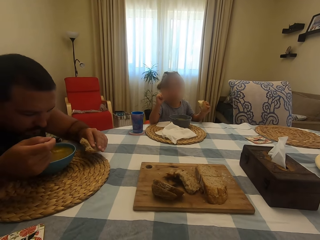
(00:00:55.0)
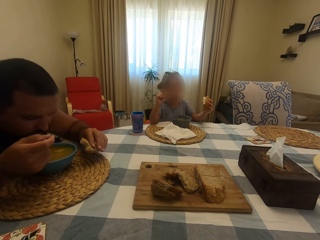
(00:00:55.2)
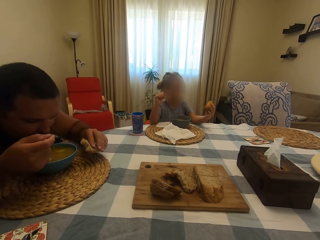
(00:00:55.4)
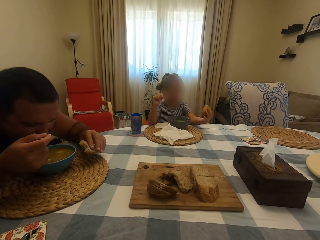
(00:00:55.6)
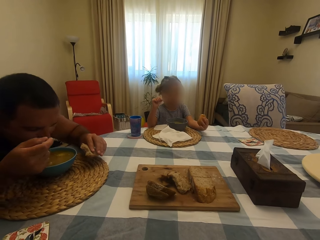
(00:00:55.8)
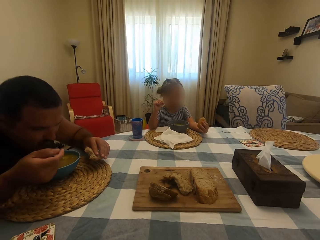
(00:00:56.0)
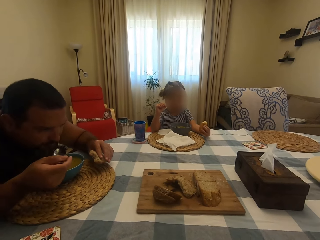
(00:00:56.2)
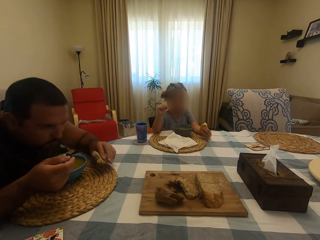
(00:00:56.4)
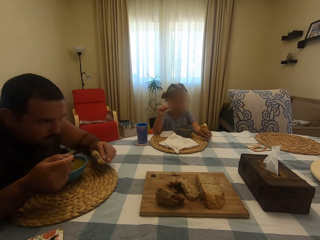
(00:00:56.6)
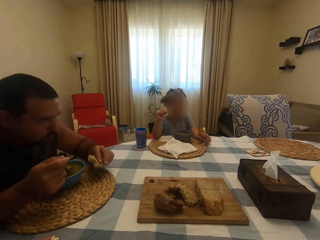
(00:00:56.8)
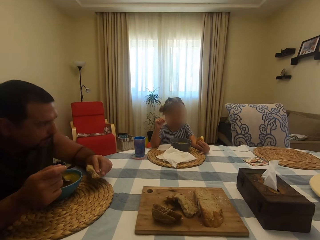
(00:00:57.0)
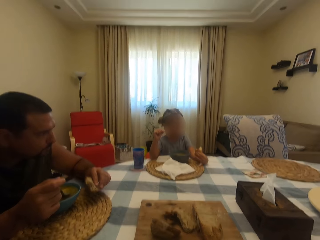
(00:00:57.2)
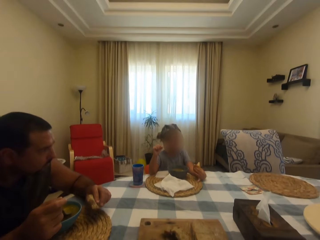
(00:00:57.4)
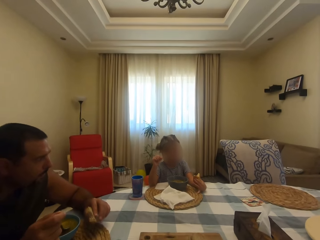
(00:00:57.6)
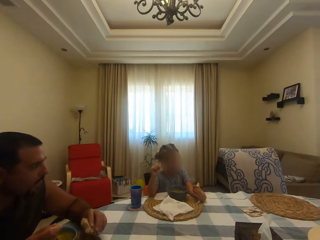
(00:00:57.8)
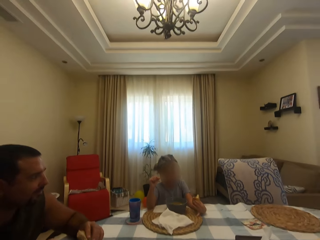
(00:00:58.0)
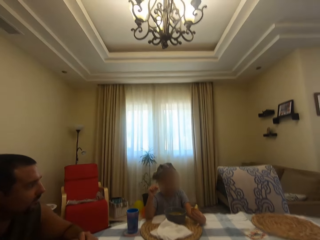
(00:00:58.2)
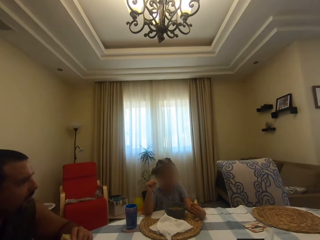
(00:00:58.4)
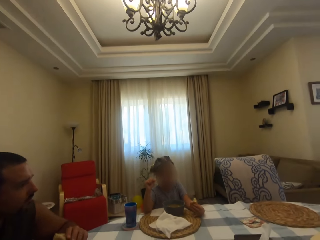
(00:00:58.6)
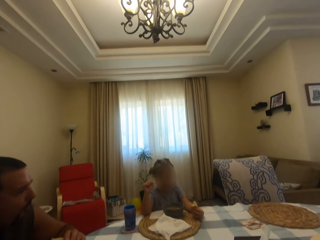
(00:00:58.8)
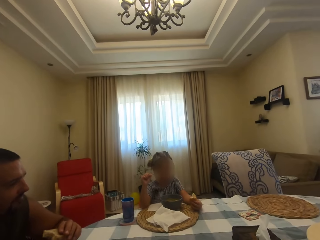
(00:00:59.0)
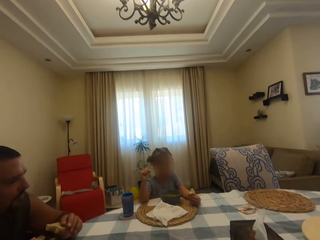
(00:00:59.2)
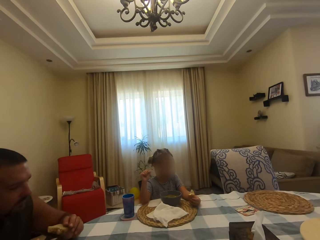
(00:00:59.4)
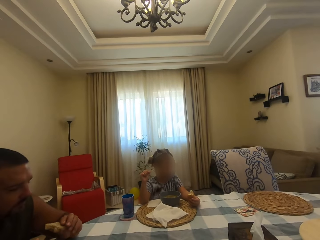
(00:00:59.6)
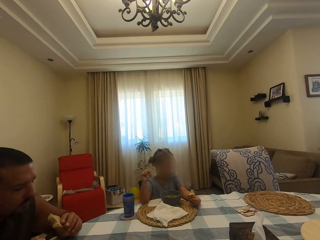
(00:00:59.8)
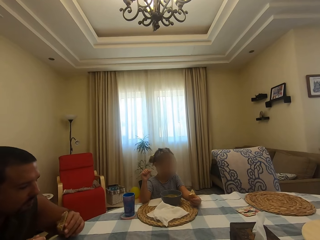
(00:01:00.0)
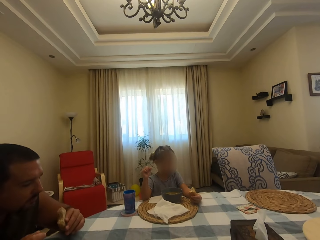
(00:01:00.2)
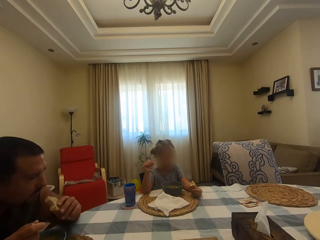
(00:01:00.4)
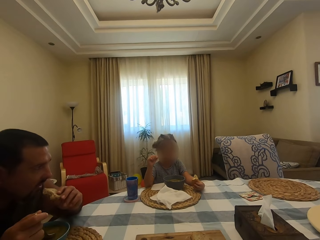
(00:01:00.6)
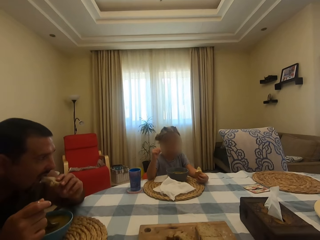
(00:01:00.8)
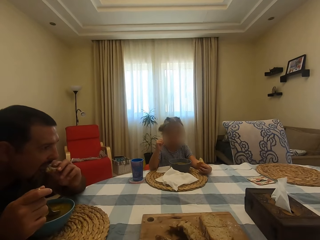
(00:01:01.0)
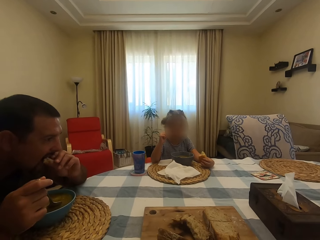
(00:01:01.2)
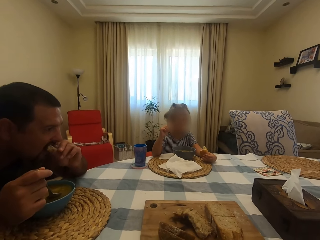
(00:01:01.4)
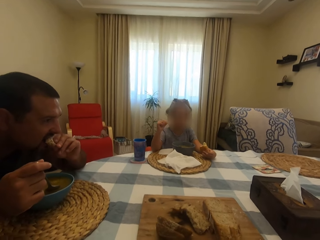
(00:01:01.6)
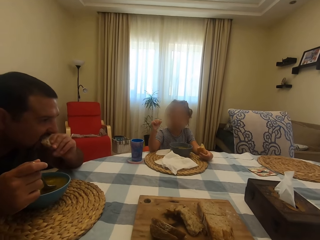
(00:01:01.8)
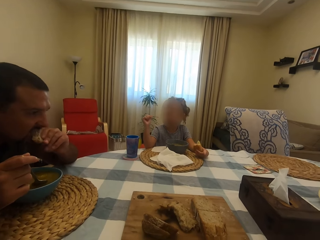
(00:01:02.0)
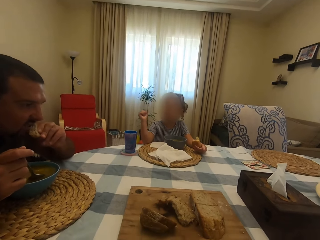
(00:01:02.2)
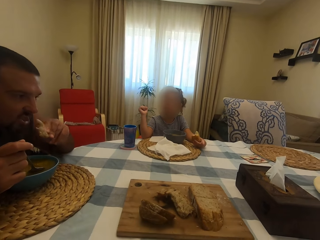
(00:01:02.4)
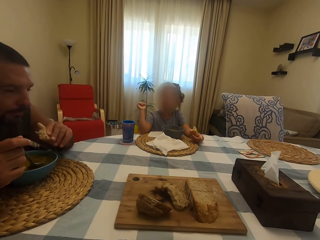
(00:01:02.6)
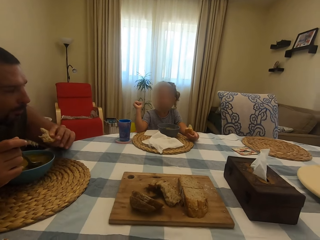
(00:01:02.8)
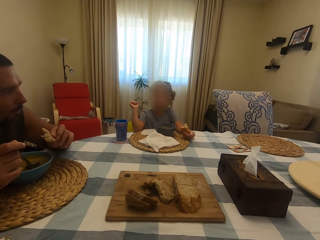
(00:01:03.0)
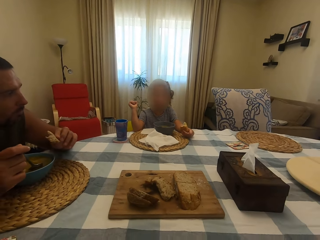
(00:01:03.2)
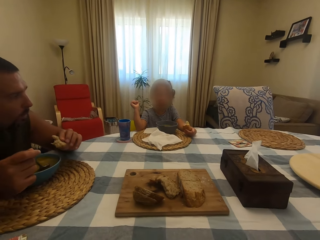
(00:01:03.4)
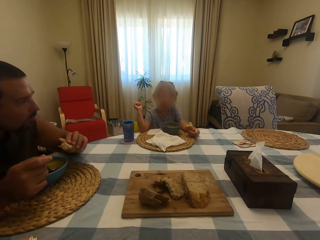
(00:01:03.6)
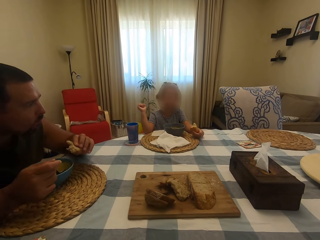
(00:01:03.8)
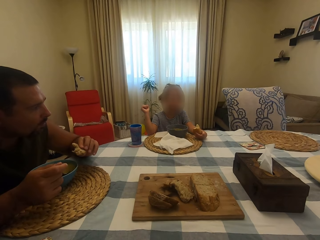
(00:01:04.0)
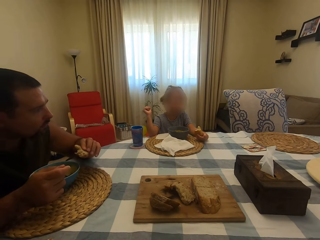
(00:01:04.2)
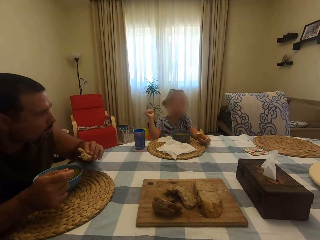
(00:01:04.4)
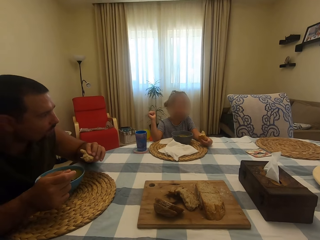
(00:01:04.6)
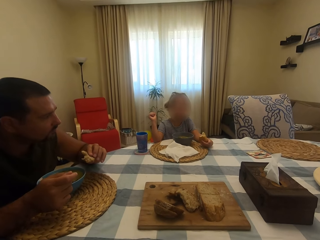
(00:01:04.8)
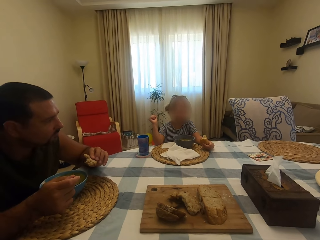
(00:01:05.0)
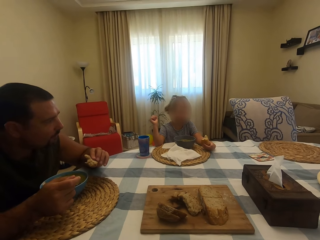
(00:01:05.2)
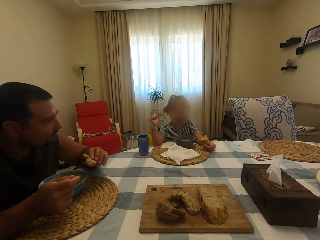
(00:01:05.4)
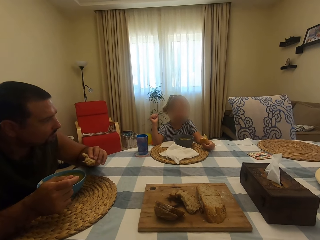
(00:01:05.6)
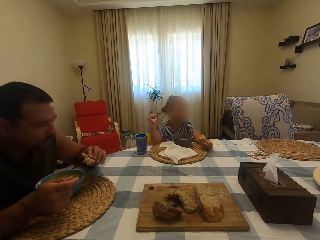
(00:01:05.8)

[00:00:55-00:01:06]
A man puts soup in his mouth with a spoon. A girl puts her hand on the table. The man chews his food. The girl turns her head. The man bites something. The camera wearer dialogues with a kid. The man chews his food.

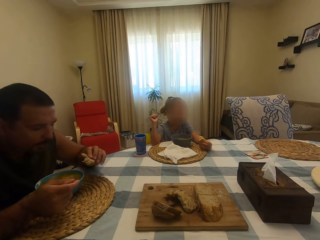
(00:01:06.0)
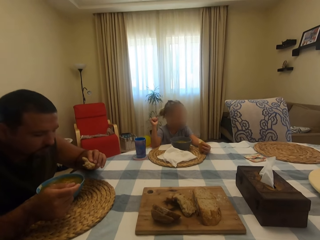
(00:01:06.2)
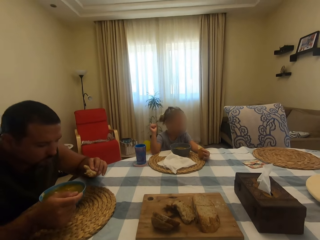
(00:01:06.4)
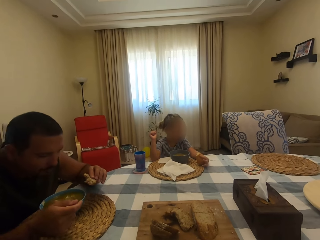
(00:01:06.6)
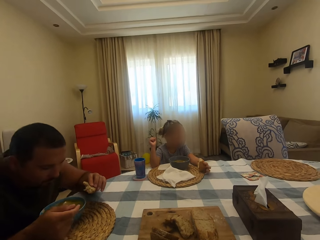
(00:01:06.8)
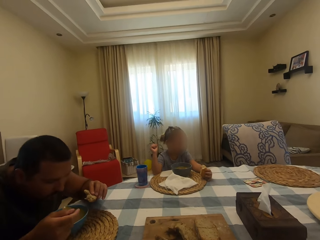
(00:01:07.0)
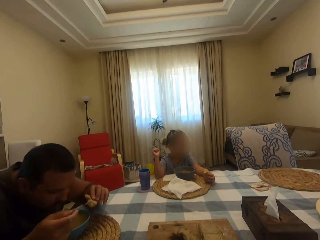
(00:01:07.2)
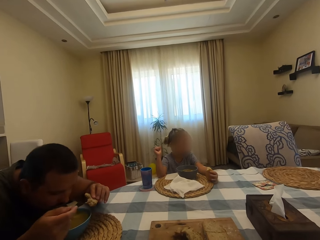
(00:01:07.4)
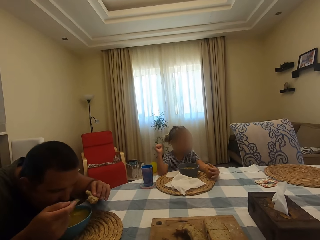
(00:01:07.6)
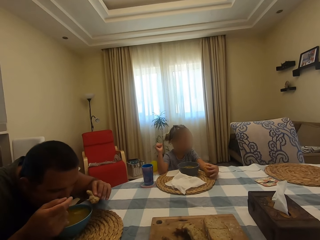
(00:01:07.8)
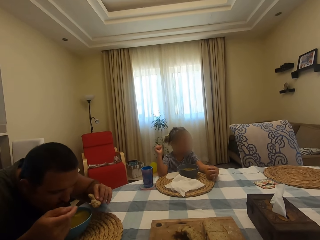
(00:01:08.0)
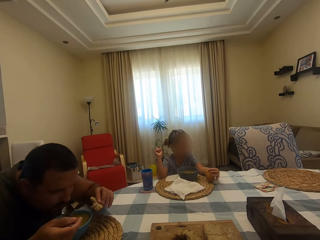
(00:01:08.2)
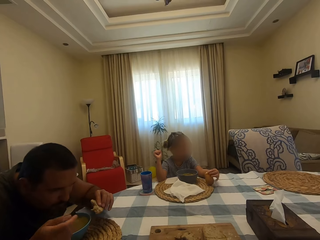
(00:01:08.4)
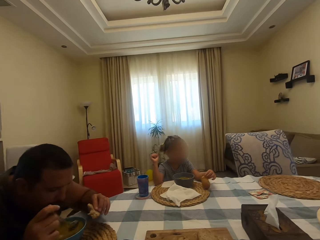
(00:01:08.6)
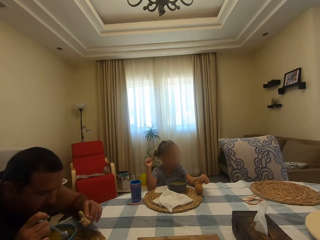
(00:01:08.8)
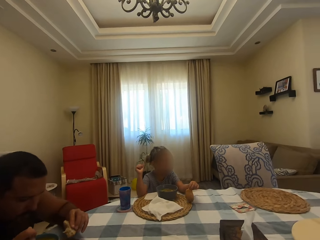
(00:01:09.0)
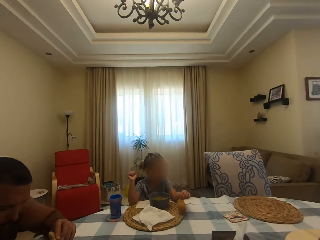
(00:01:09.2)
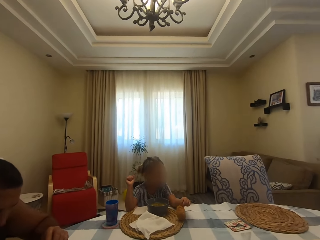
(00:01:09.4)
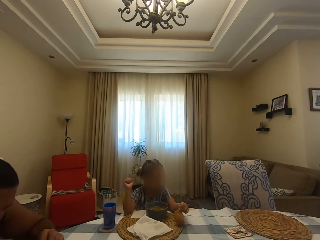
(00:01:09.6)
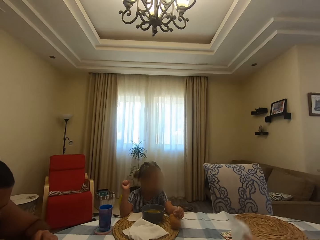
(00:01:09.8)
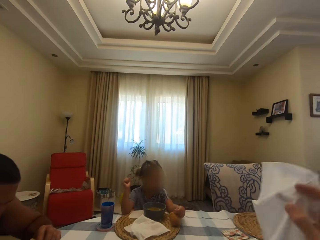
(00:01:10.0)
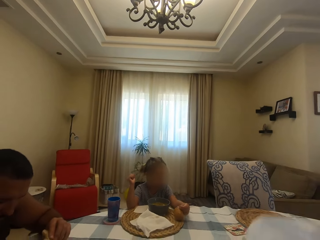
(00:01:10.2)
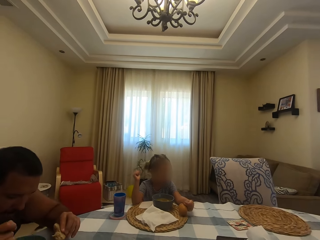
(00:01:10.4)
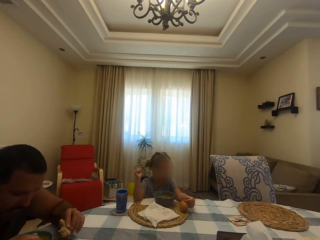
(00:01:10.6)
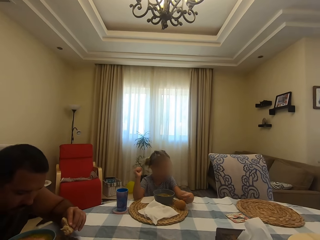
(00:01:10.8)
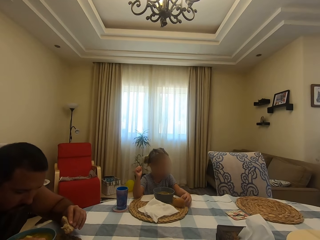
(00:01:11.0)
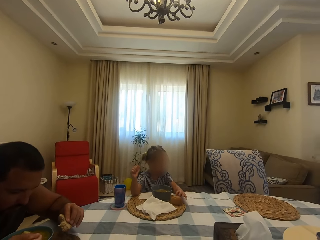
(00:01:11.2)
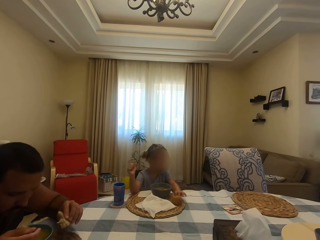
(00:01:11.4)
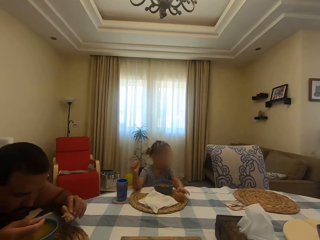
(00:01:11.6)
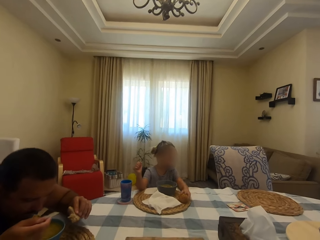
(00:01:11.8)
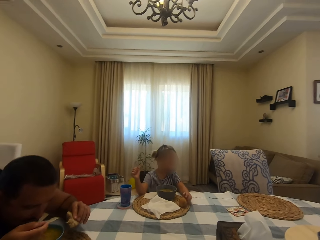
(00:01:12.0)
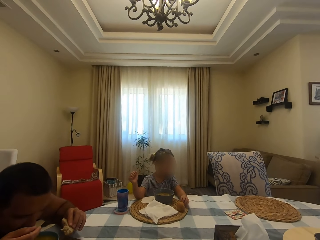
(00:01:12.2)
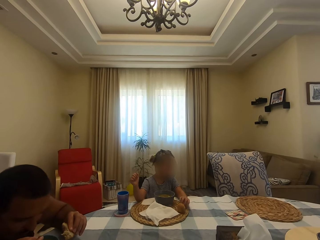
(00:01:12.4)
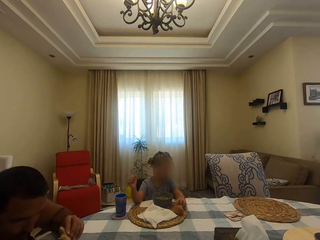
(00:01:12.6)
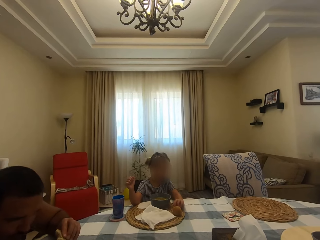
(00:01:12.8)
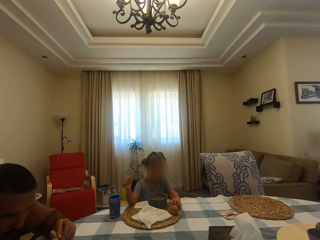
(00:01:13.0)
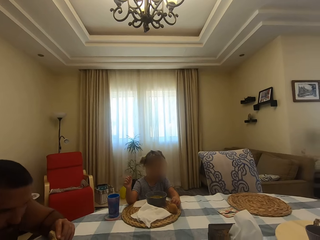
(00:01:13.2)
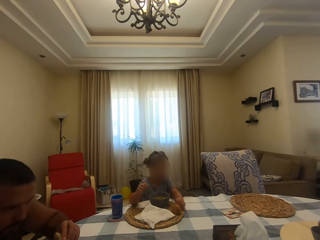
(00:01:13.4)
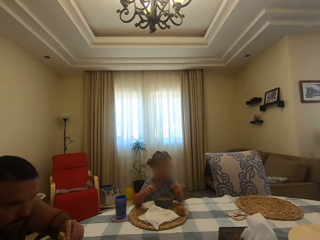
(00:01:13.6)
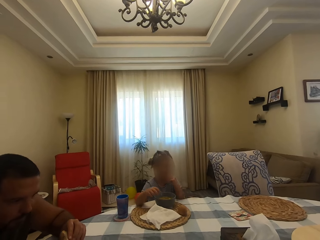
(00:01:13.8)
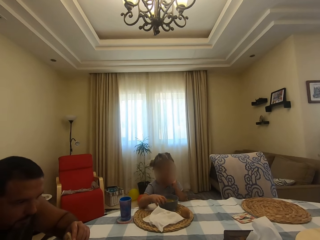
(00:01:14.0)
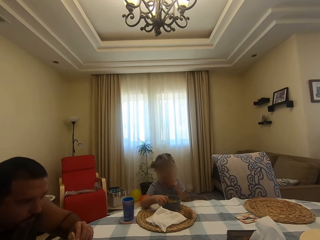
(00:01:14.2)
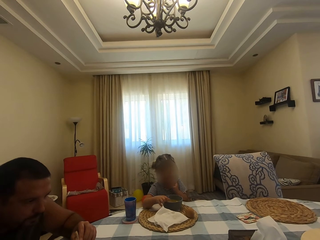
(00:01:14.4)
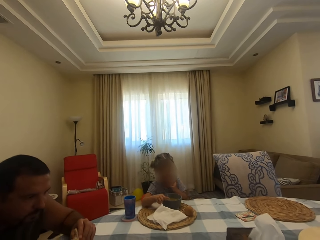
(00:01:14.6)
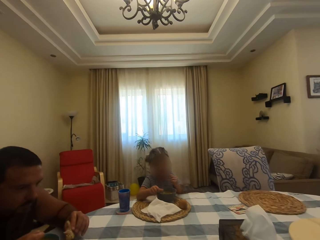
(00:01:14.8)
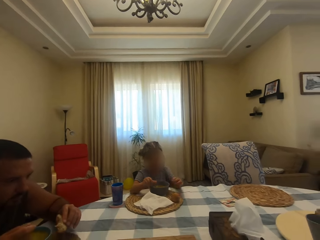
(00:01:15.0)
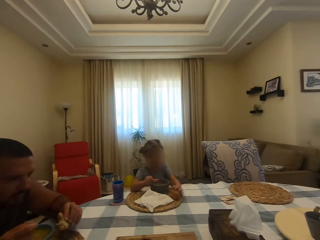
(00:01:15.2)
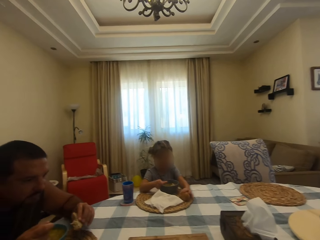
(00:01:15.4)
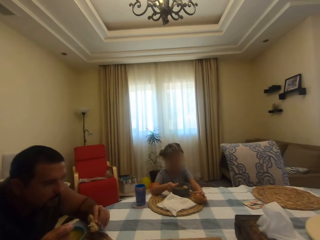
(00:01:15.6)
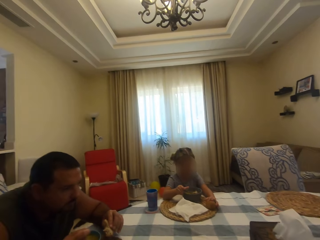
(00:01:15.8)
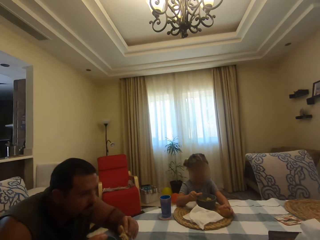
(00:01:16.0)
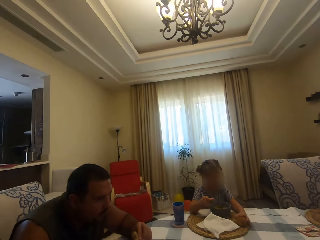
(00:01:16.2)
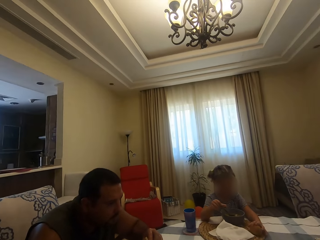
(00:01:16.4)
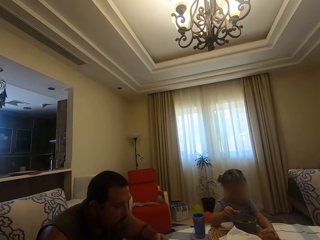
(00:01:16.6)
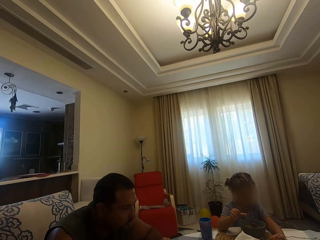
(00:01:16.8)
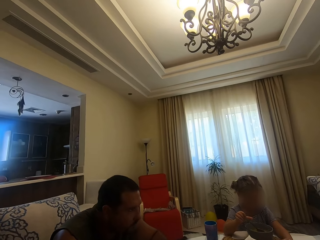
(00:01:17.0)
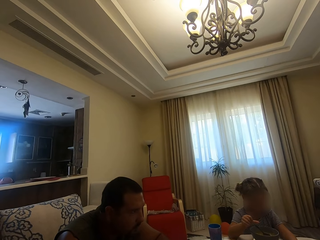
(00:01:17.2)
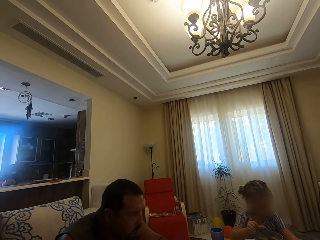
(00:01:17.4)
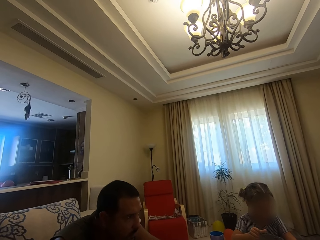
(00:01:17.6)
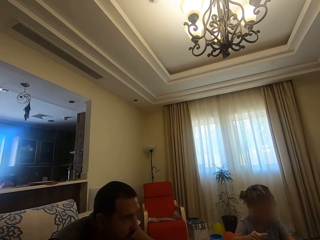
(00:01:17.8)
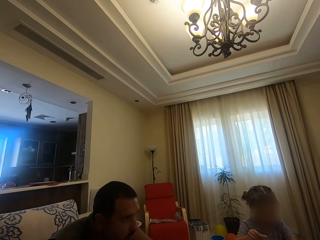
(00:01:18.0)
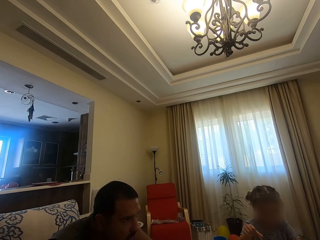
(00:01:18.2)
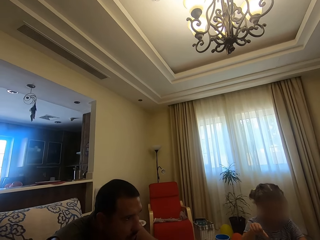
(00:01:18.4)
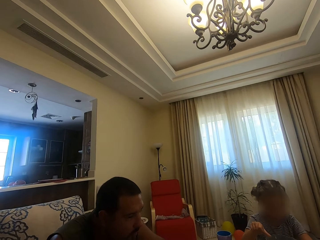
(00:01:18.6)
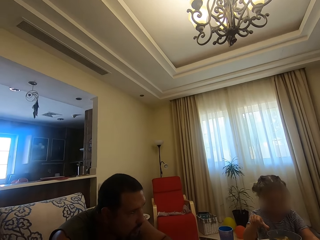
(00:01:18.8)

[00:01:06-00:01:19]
A man scoops soup with a spoon in a bowl. The man puts soup in his mouth with the spoon. A girl holds something on the table. The man scoops soup with the spoon in the bowl. The camera wearer pulls a serviette from its holder. They look around. The man puts soup in his mouth with the spoon. The man chews his food. The girl bites something. The girl holds something on the table. The girl scoops meat in the bowl with a spoon.
